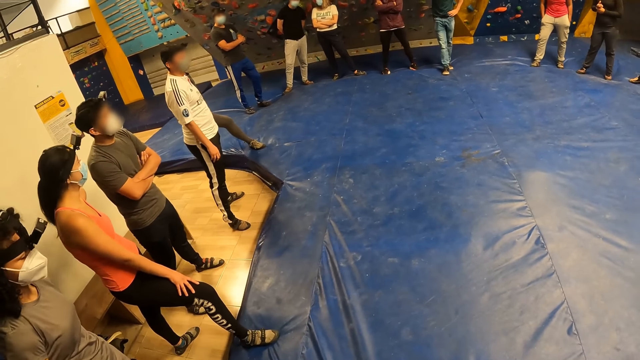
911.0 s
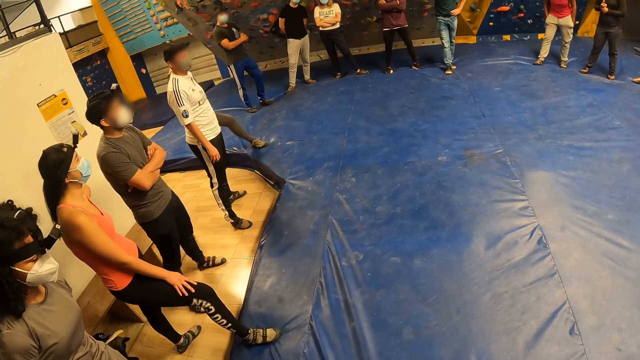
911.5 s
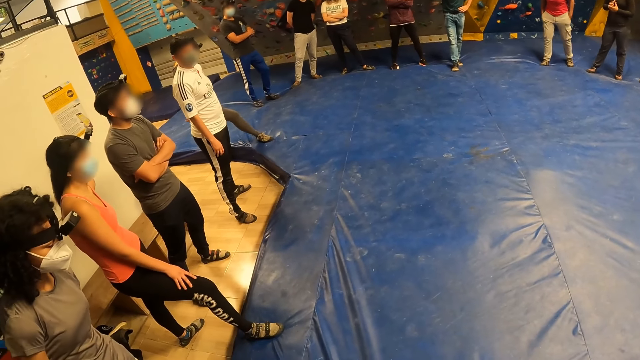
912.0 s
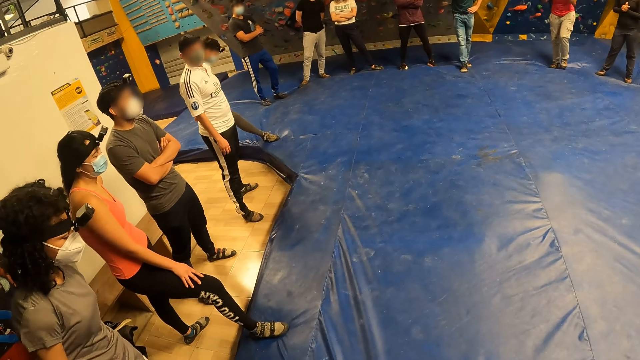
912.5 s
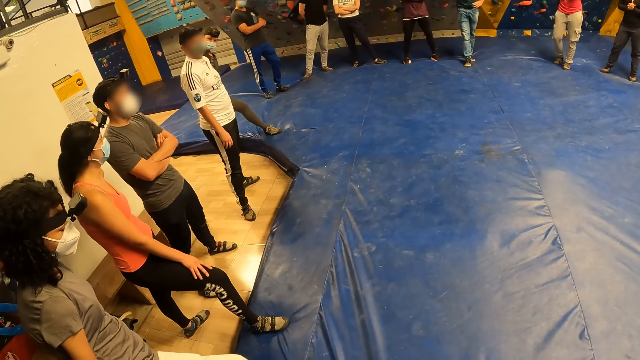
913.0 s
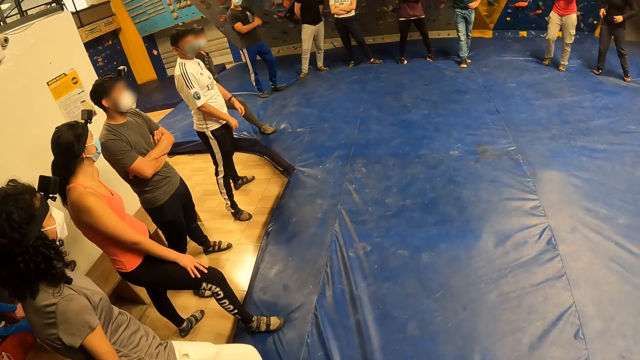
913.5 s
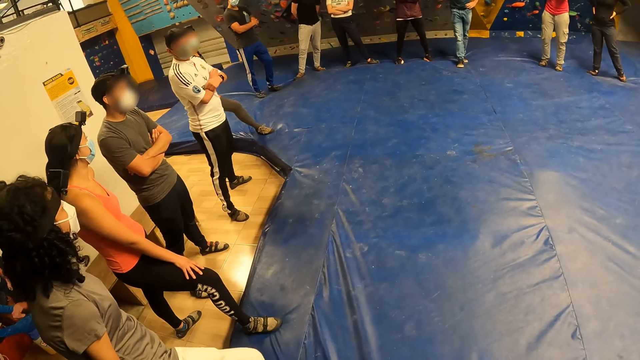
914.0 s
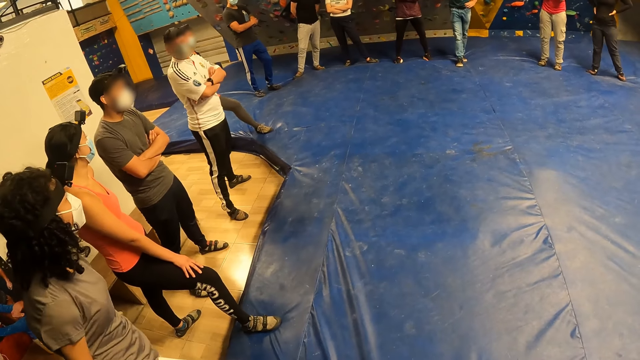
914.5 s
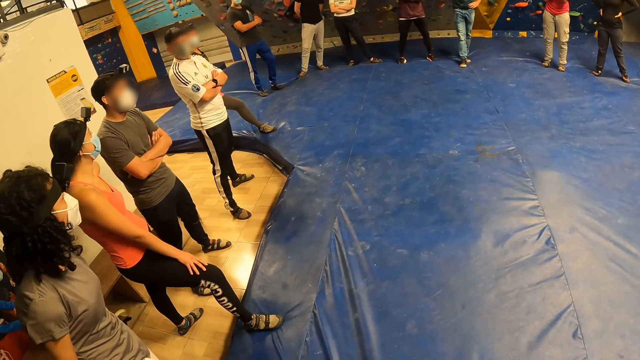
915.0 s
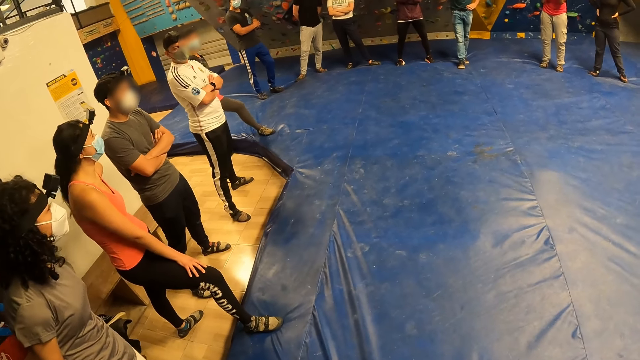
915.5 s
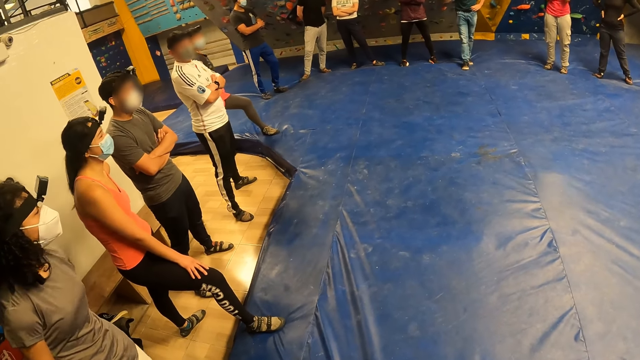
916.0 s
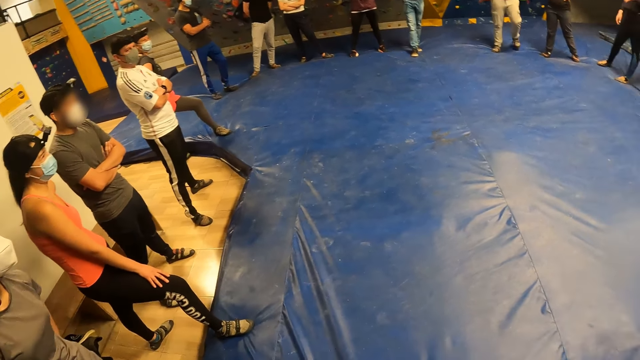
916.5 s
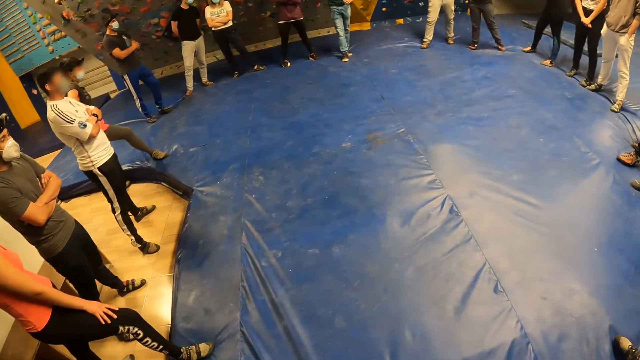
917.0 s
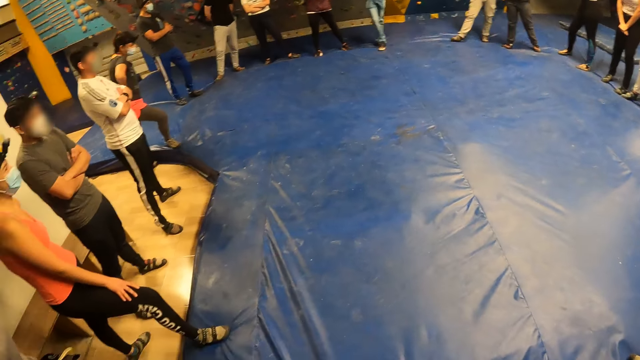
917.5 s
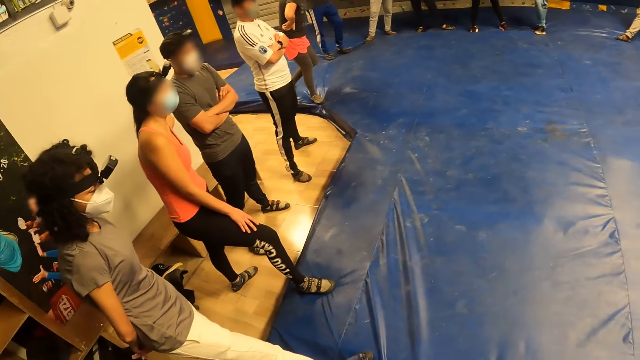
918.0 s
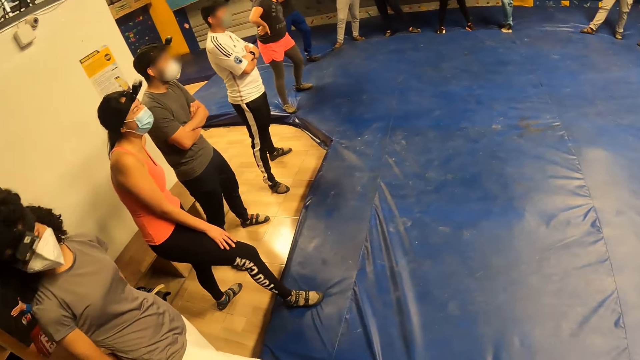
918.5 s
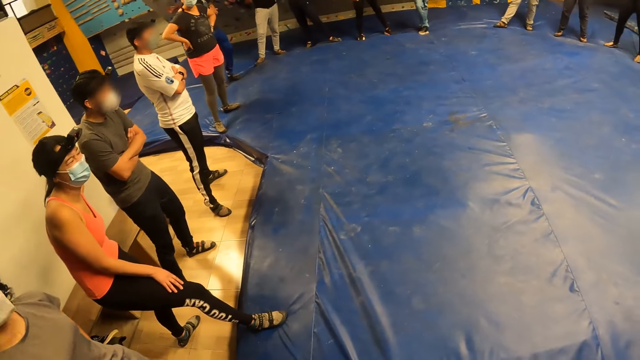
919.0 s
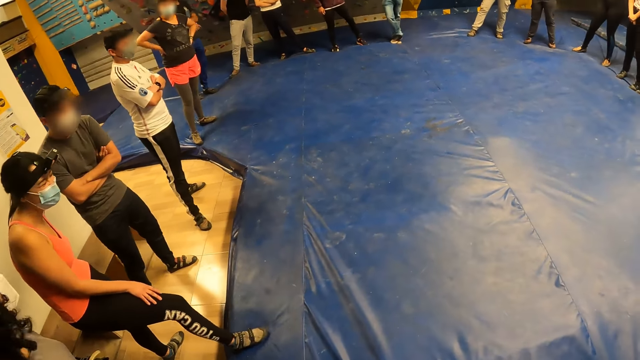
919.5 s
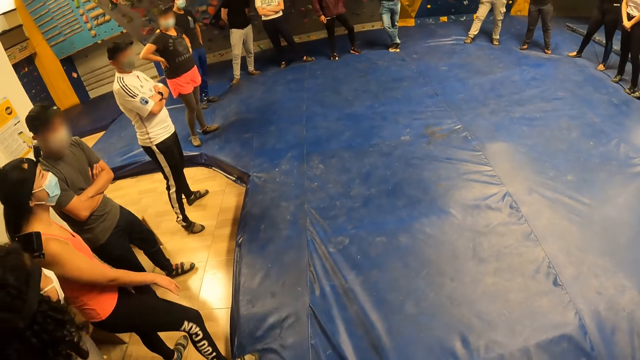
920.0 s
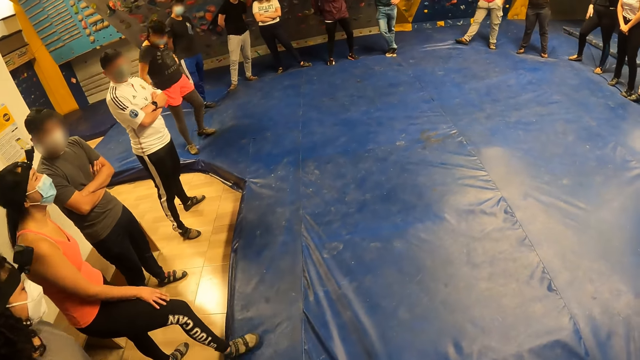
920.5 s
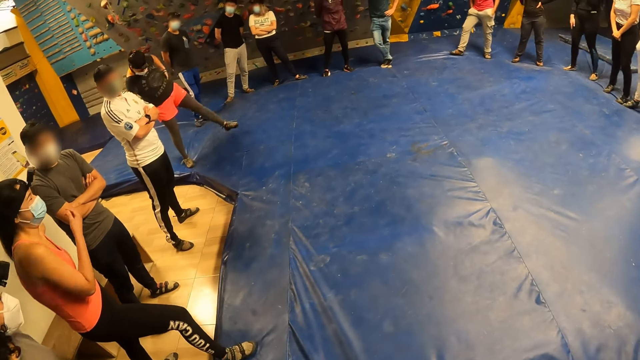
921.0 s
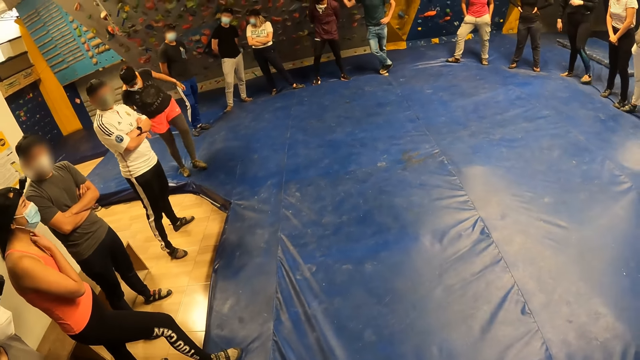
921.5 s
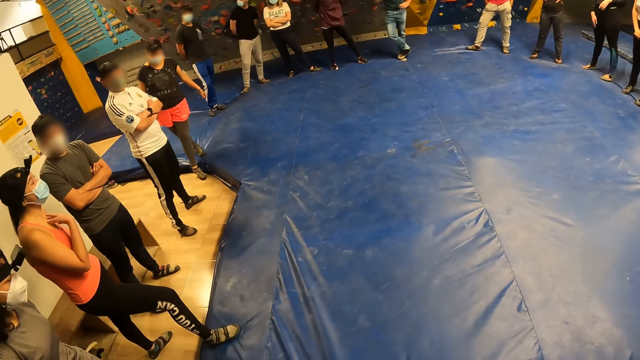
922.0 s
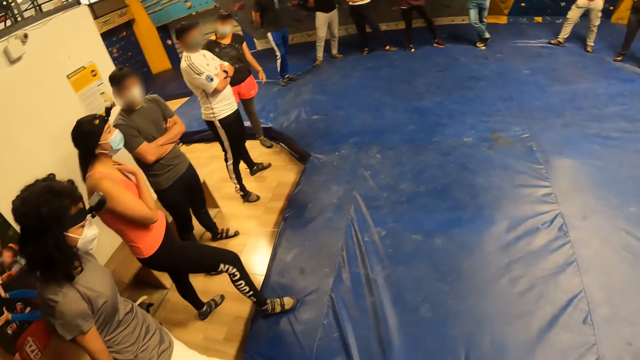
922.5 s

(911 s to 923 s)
The camera wearer looks around. They do something. They look around.

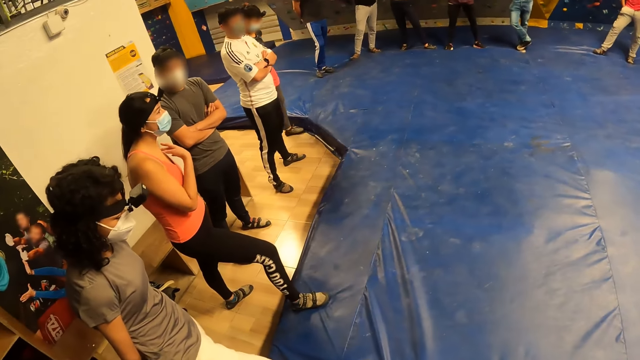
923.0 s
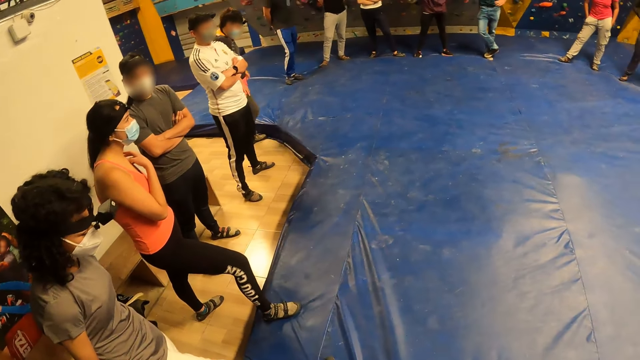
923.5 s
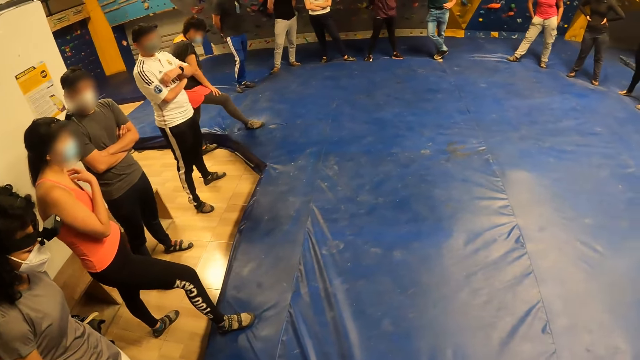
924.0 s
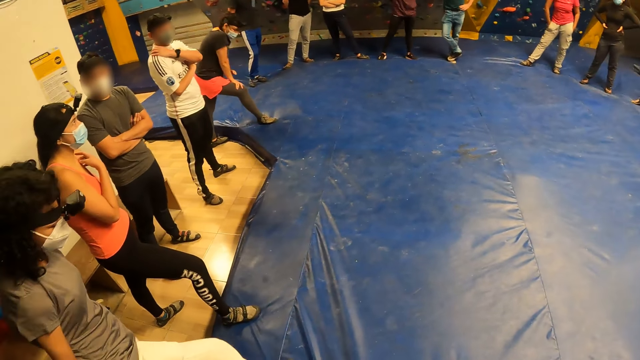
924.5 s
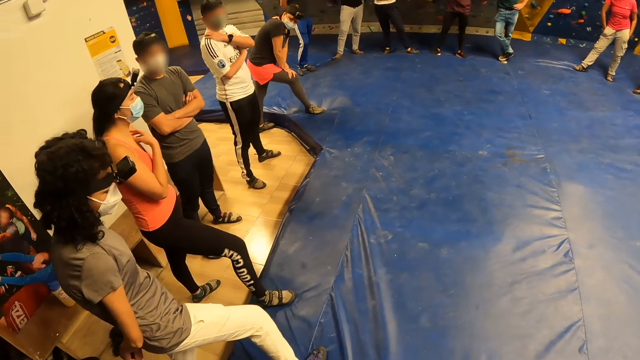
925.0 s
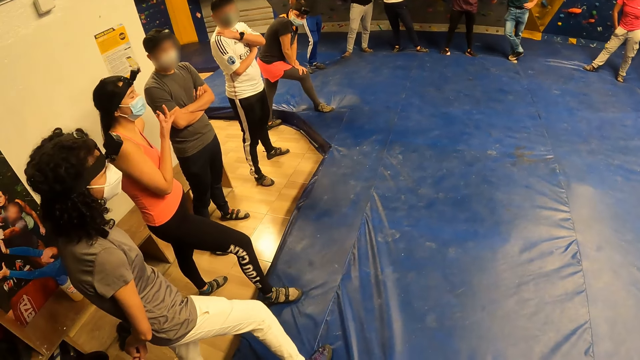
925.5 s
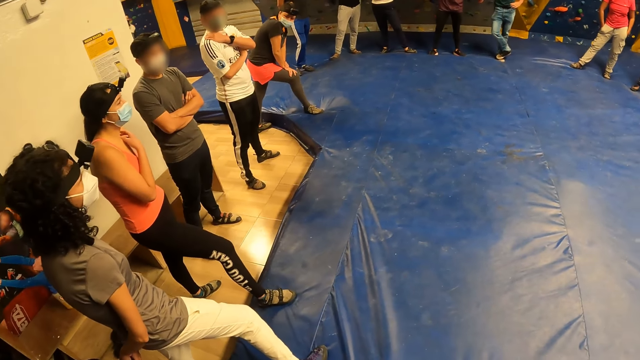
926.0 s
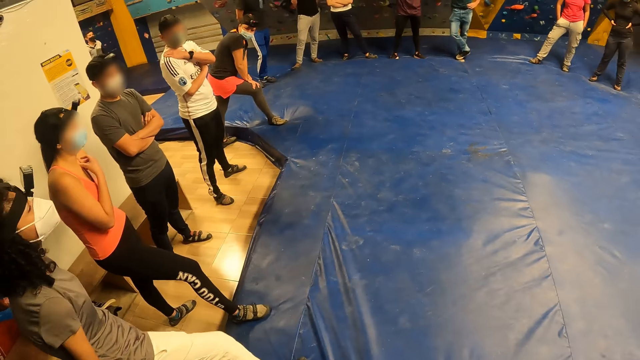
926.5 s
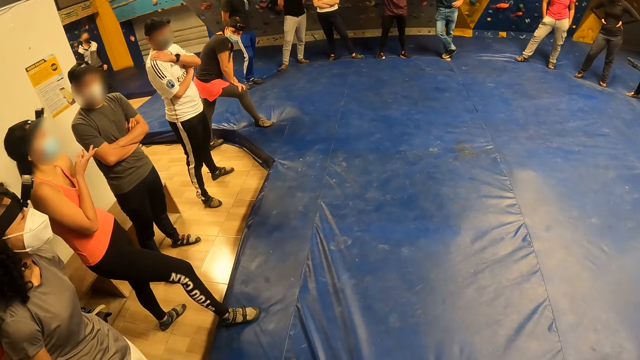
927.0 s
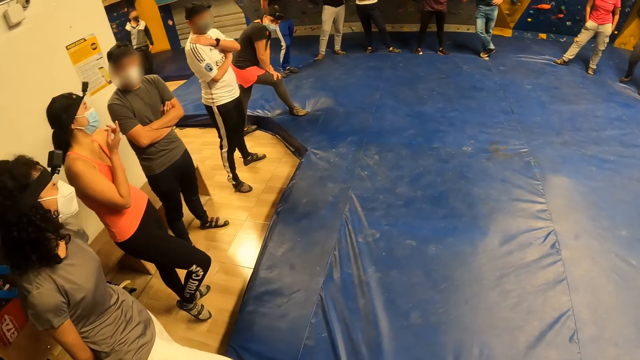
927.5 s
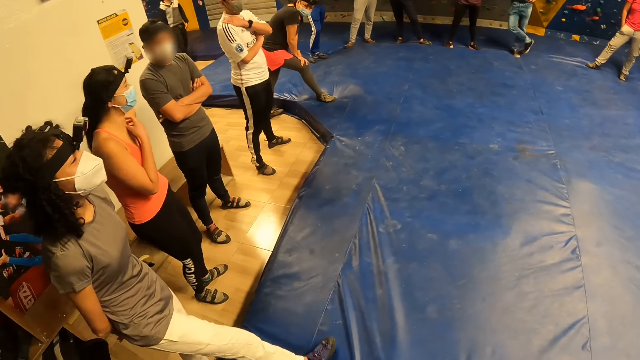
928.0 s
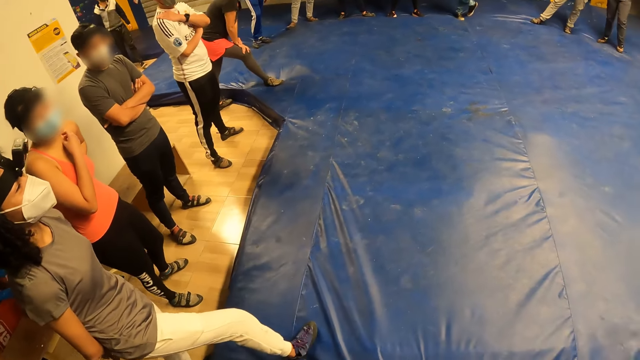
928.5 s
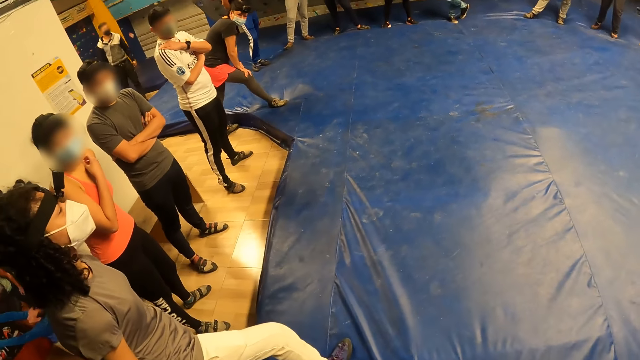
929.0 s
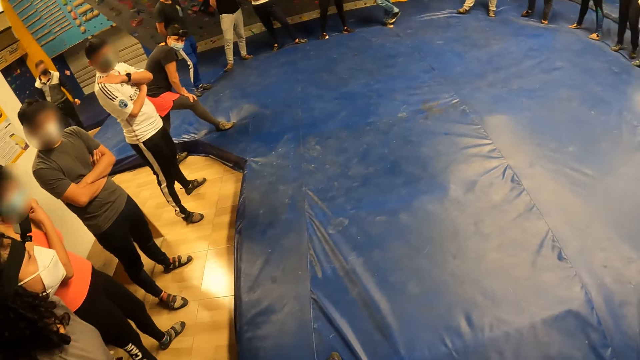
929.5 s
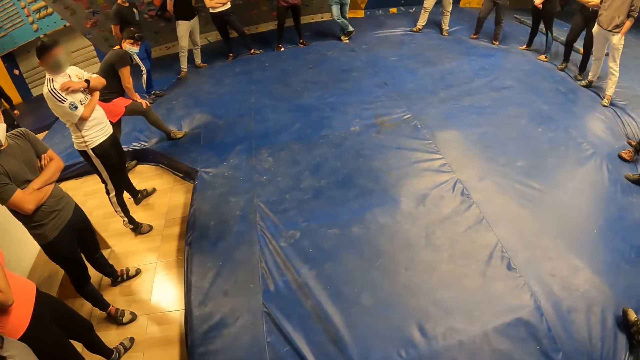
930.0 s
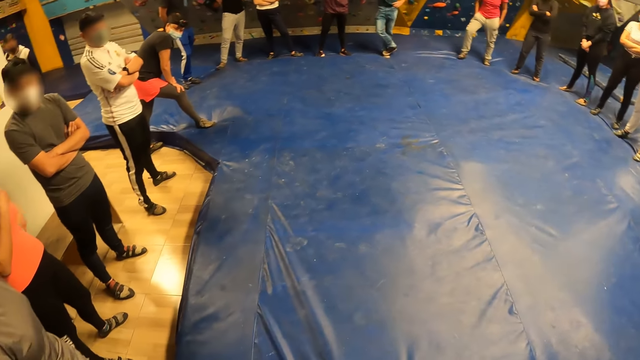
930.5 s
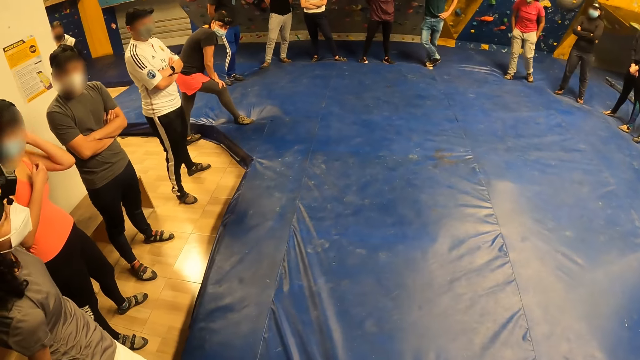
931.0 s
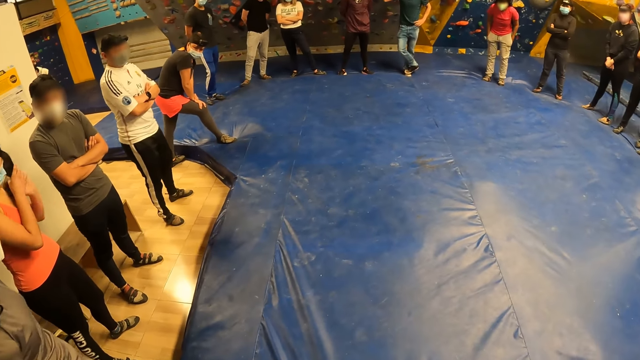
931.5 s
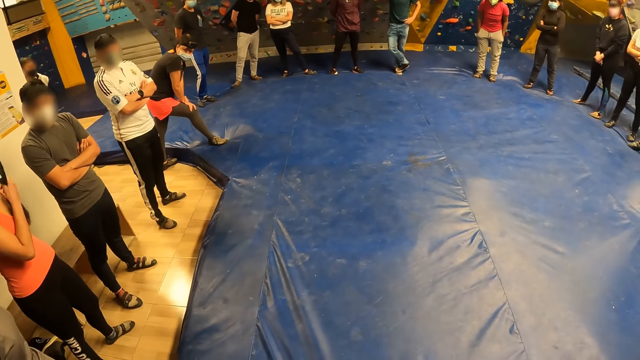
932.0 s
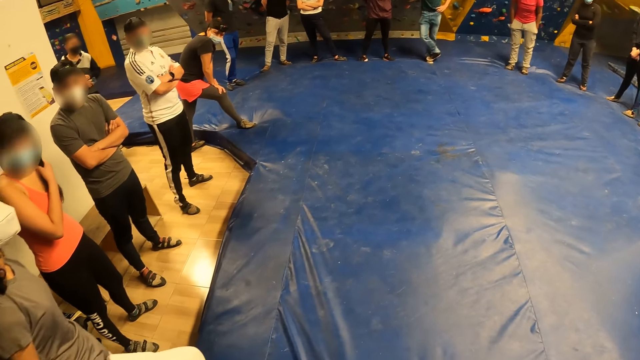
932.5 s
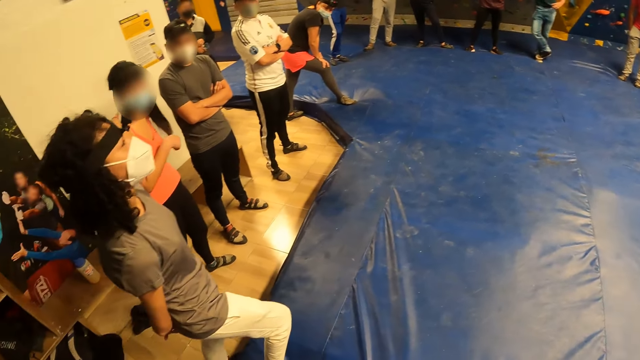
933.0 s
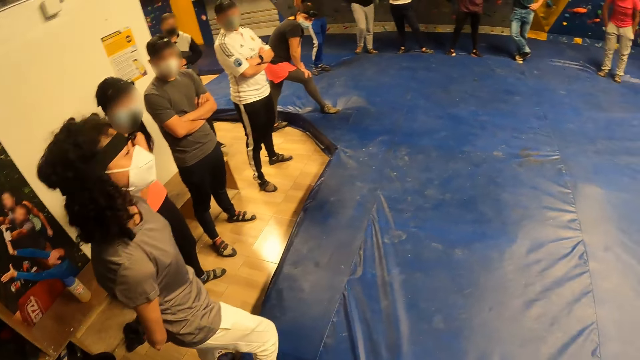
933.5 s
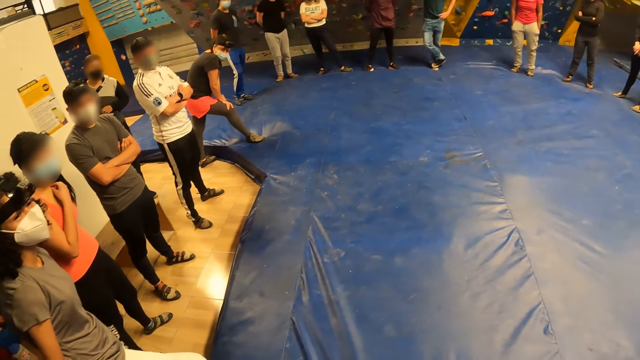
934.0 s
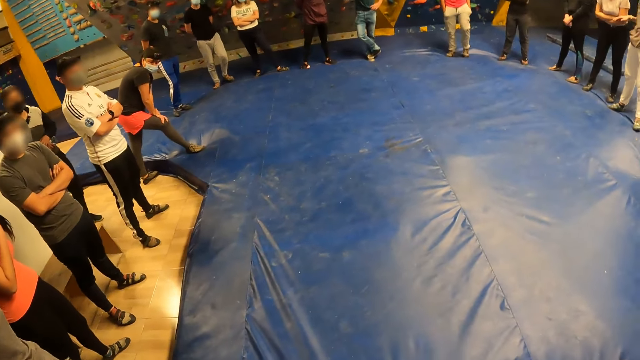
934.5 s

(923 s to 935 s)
A man does something. The camera wearer looks around. They do something.
